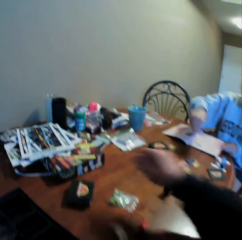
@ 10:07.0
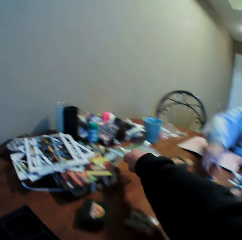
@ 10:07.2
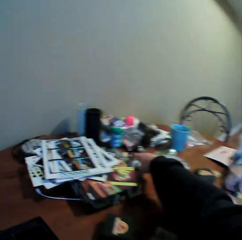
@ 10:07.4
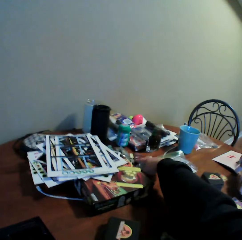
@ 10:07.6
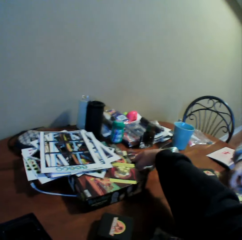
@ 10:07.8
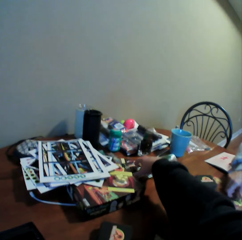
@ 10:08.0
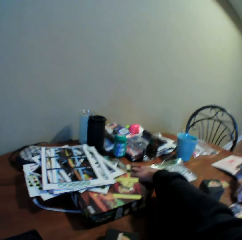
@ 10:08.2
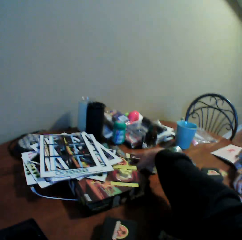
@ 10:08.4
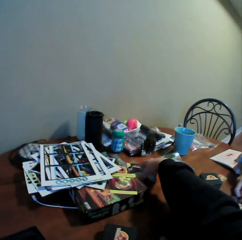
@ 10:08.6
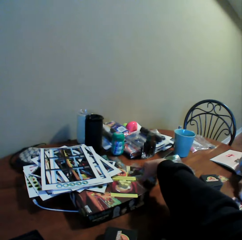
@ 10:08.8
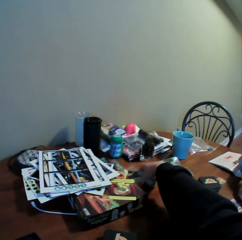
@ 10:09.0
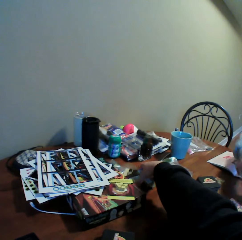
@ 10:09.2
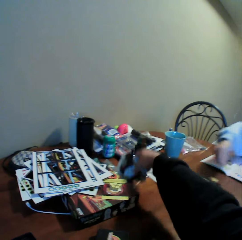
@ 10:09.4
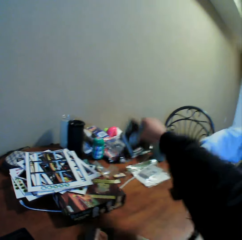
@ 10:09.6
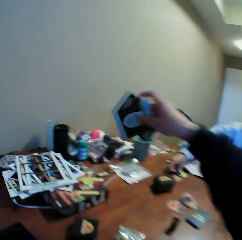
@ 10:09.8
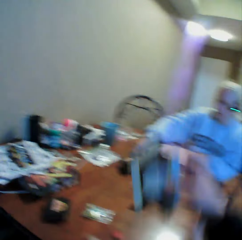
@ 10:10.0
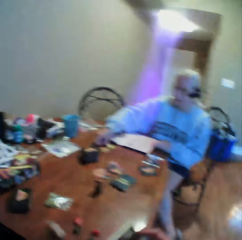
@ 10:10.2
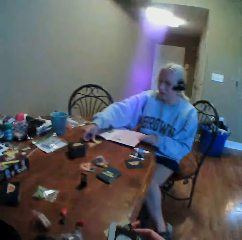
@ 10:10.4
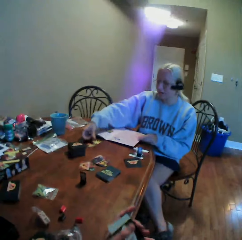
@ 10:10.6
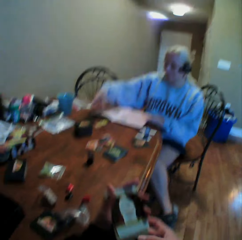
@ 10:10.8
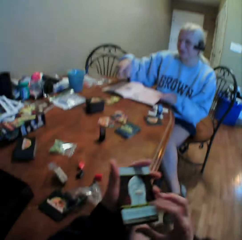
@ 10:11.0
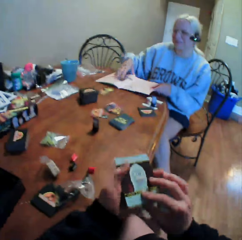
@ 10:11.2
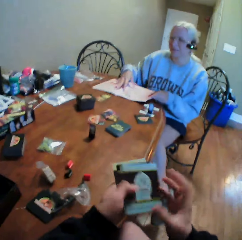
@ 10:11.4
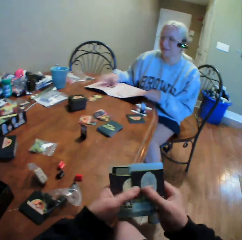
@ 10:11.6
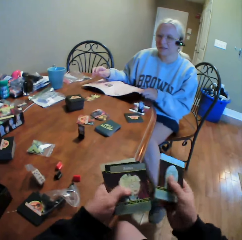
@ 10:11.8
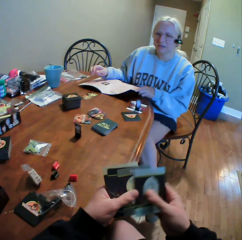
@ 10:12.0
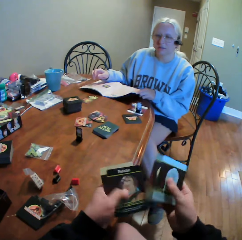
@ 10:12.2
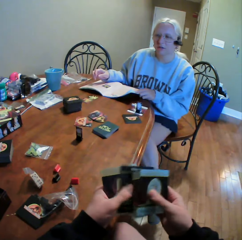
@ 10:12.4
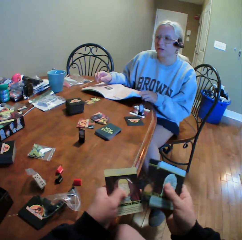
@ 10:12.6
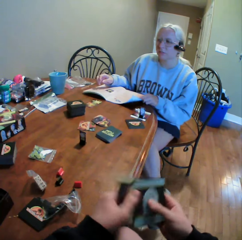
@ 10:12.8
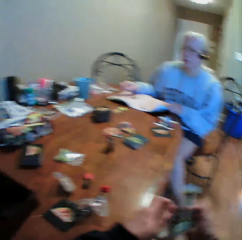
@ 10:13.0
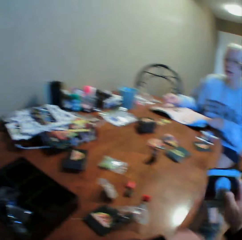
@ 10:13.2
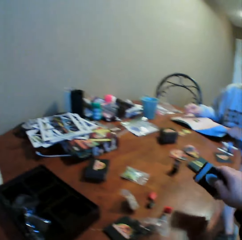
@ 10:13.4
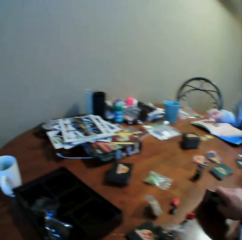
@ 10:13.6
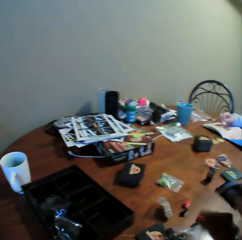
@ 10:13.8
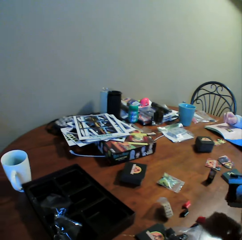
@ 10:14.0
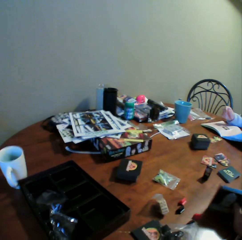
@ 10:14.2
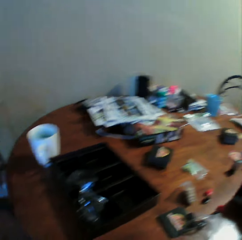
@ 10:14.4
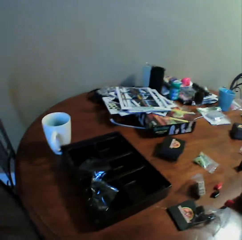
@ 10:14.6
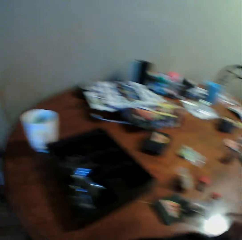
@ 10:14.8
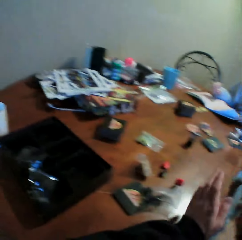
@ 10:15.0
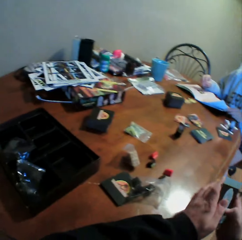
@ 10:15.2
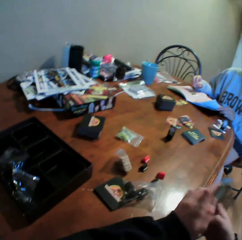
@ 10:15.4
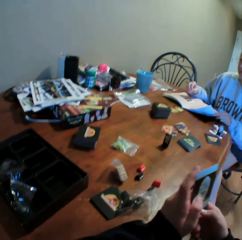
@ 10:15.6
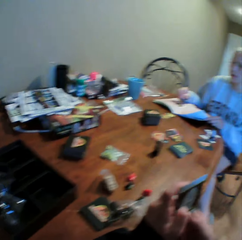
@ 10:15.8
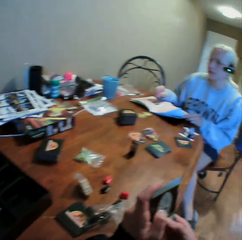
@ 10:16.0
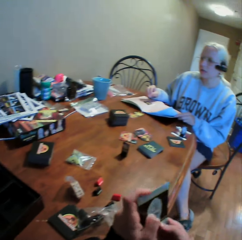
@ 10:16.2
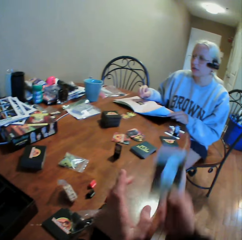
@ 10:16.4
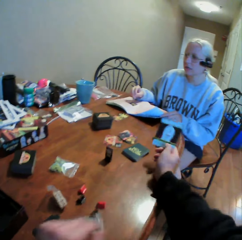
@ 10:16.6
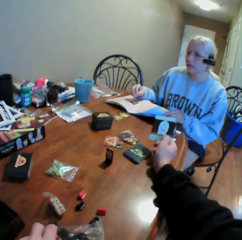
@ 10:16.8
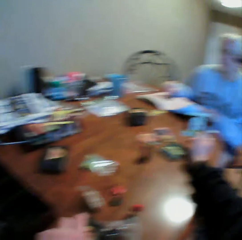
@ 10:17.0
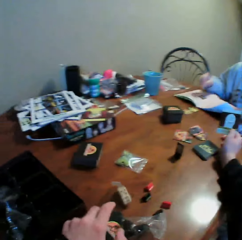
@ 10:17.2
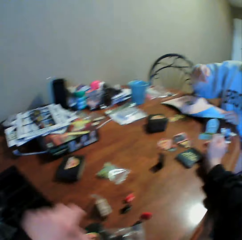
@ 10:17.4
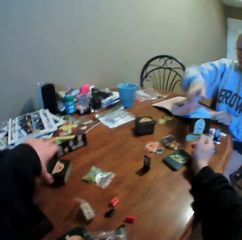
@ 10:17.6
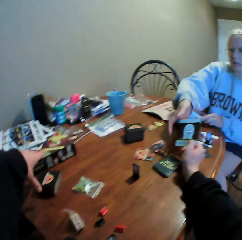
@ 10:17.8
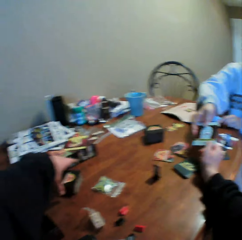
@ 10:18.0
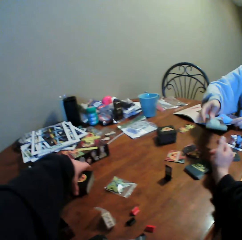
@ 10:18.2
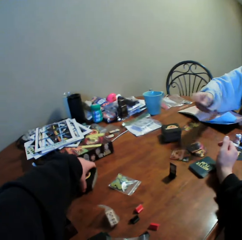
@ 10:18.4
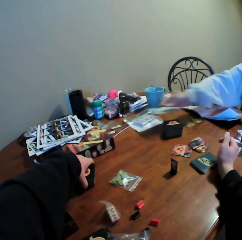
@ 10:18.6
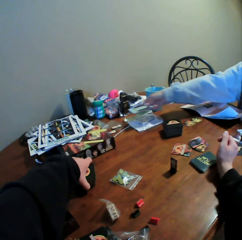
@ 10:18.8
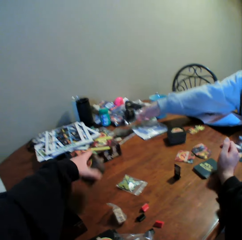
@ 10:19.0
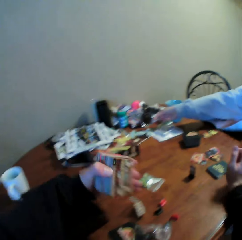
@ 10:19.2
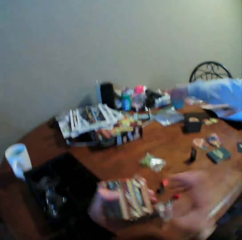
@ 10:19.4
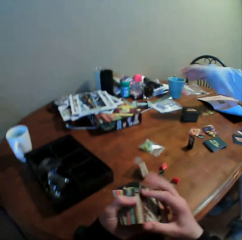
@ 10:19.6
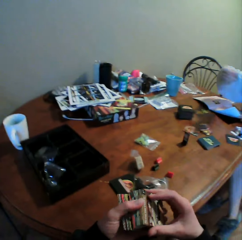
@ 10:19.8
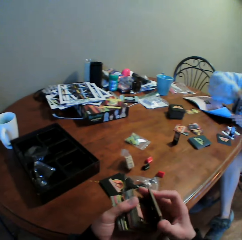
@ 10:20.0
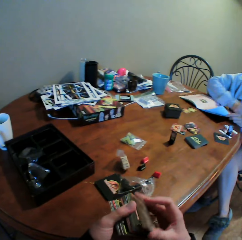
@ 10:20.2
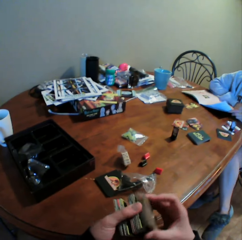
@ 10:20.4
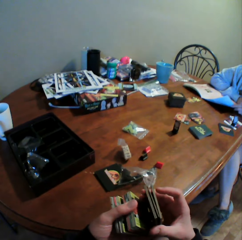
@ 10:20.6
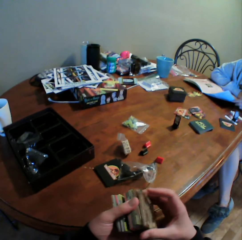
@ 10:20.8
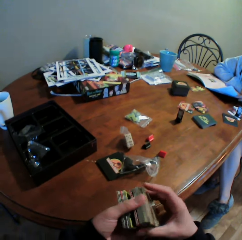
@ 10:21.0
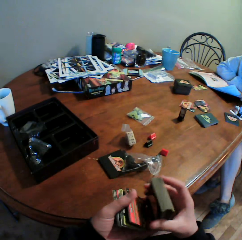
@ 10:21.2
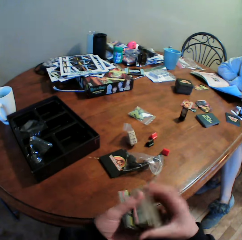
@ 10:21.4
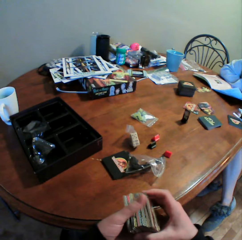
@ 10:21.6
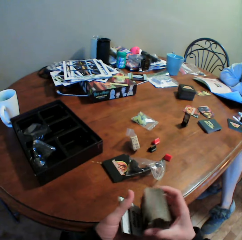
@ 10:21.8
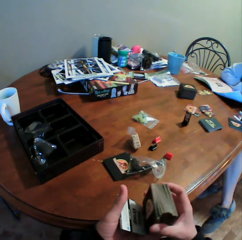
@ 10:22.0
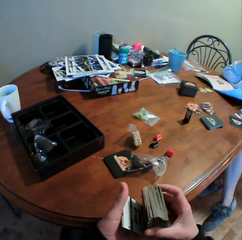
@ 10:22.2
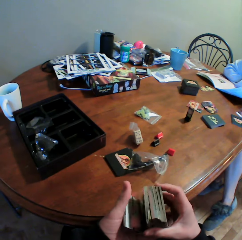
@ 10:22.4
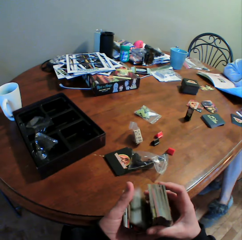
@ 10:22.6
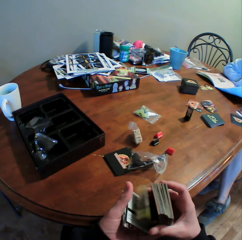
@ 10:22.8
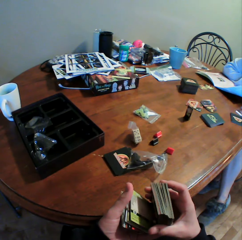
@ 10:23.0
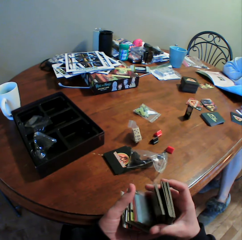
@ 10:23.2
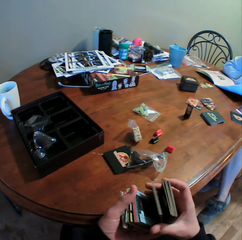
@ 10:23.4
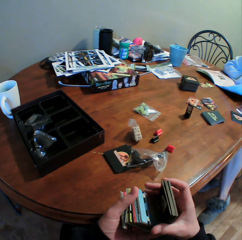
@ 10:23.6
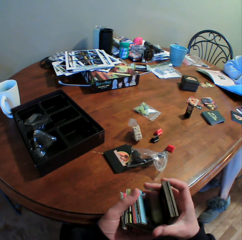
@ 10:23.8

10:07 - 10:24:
The camera wearer picks up the cards from the table. He interacts with a woman. He moves the cards in his hands and shuffles the cards. He holds the cards on the table. He holds the cards in his hands. The woman picks the cards from the camera wearer. The camera wearer hands over the cards to the woman. He picks up the cards from the table. The woman puts the cards on the table. The camera wearer holds the playing cards. He moves the cards on the table.

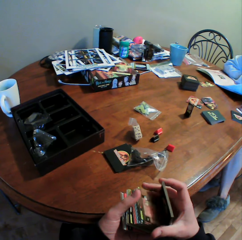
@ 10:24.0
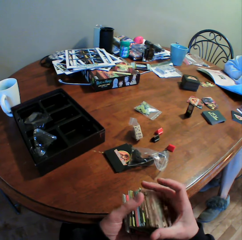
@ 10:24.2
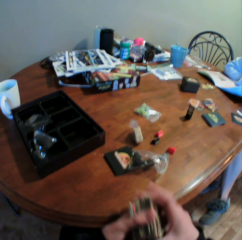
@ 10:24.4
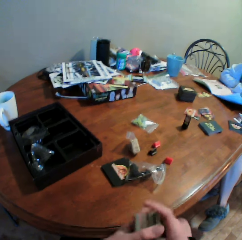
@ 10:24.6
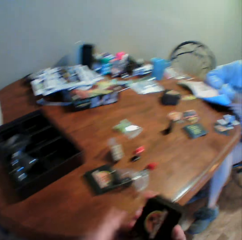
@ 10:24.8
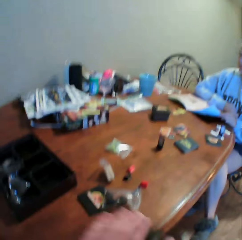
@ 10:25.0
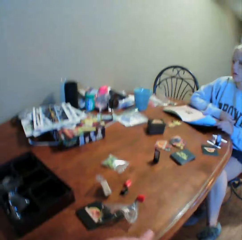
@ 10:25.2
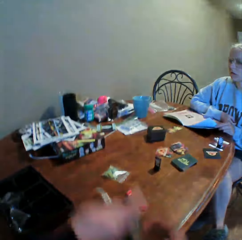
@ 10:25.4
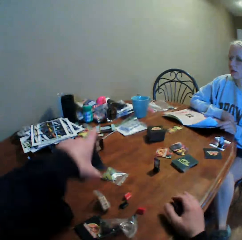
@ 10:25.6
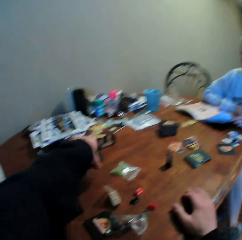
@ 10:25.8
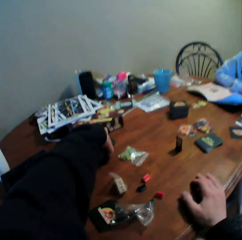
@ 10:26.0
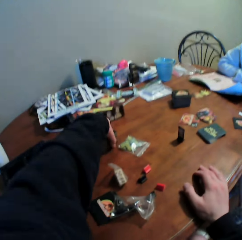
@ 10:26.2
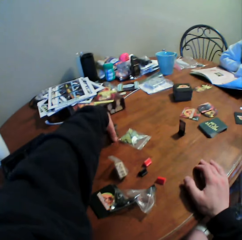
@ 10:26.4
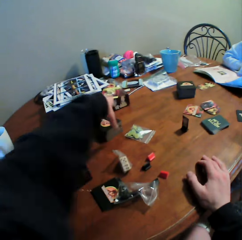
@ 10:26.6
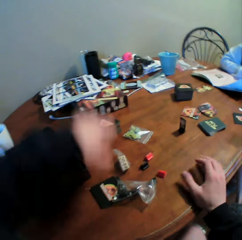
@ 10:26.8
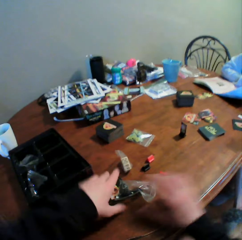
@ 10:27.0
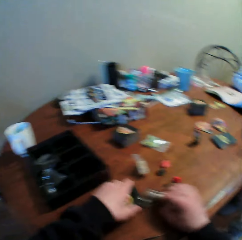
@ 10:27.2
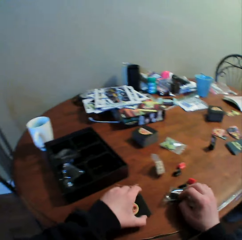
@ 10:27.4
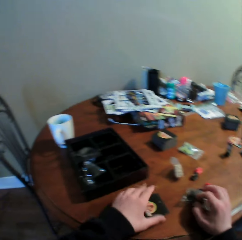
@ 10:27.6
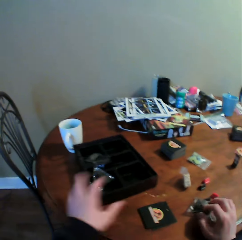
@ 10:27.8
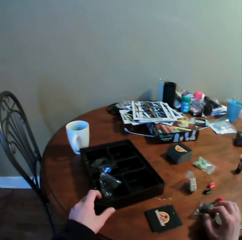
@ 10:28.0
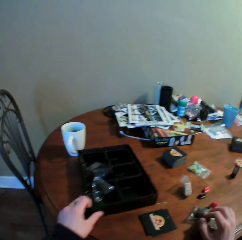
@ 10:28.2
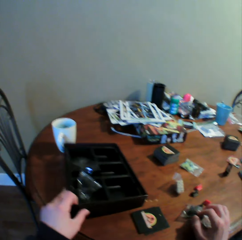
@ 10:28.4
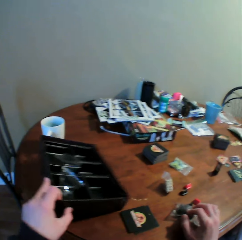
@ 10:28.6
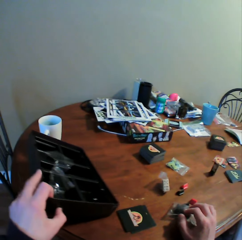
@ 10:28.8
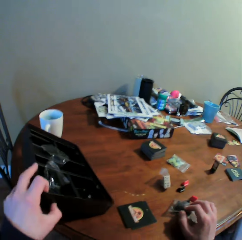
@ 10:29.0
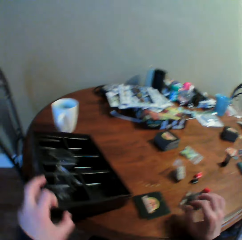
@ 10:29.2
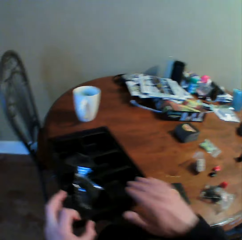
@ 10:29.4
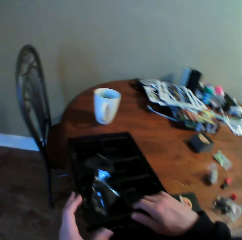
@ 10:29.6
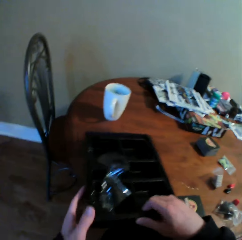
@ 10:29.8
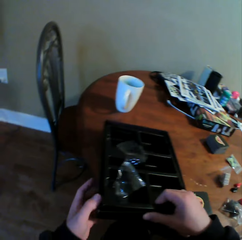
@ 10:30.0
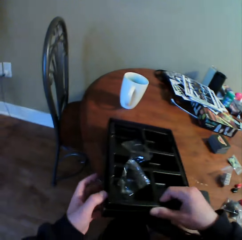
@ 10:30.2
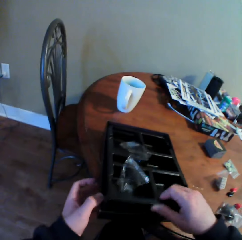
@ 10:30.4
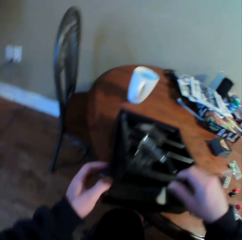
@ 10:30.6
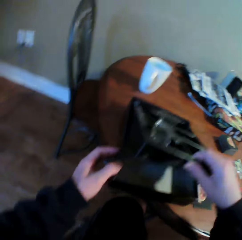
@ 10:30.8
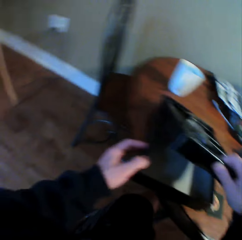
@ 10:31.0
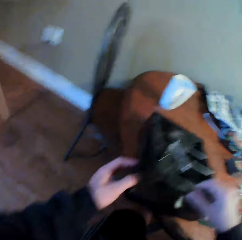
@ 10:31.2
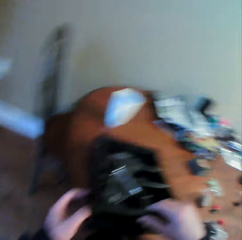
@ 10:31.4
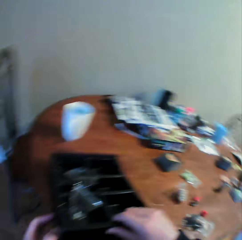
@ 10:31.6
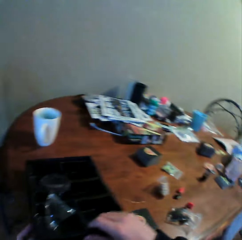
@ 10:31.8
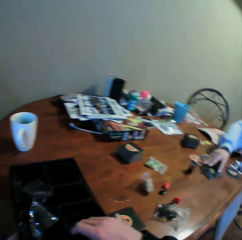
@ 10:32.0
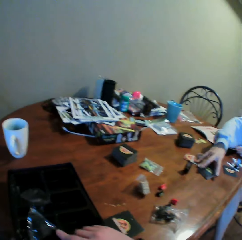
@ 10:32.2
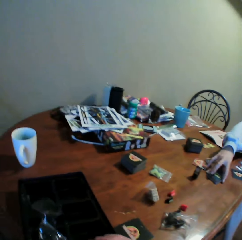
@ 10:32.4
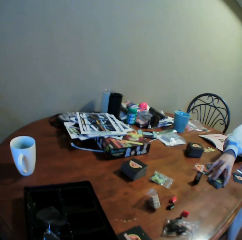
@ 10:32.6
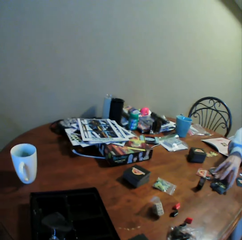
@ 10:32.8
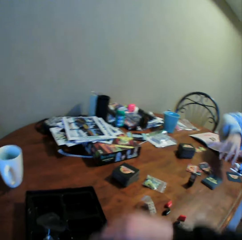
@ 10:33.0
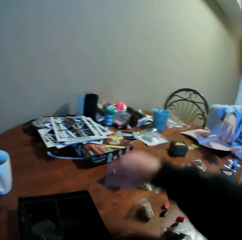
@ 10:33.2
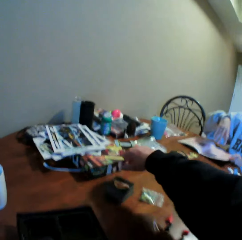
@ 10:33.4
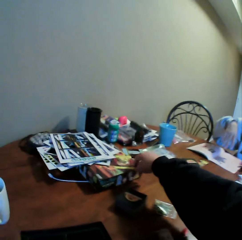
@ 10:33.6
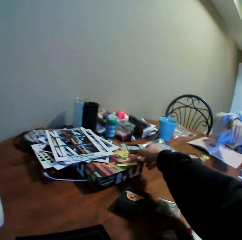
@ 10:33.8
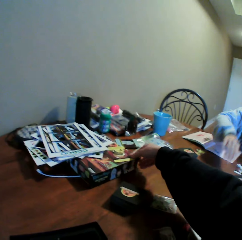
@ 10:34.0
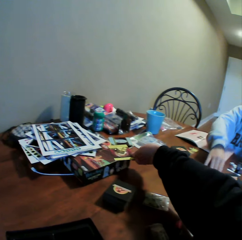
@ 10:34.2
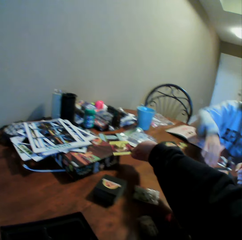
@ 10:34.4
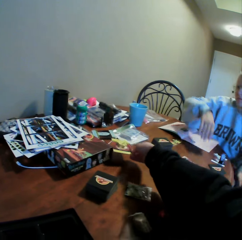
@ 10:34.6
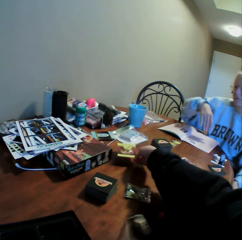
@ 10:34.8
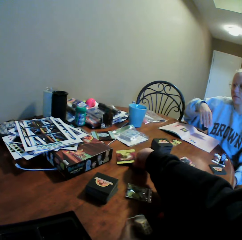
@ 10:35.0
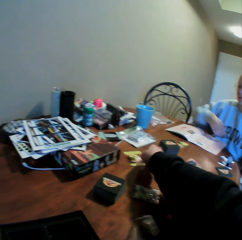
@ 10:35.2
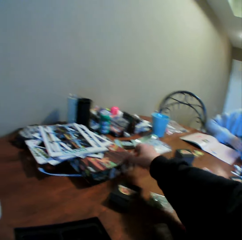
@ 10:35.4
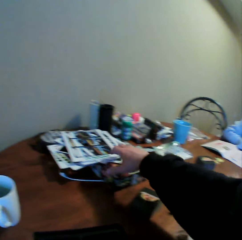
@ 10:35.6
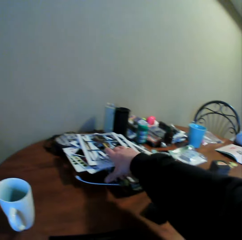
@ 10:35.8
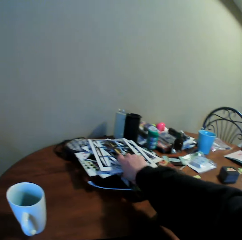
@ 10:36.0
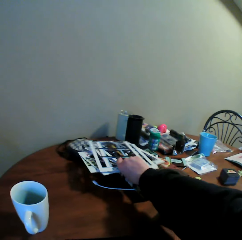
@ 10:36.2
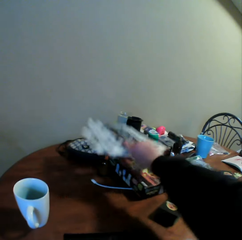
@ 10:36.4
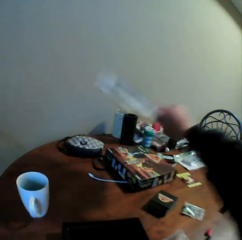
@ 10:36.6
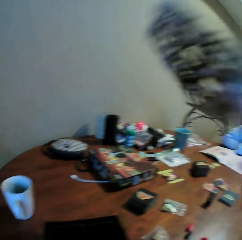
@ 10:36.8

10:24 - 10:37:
The camera wearer puts the cards on the table. They move the cards on the table. They move the tray on the table. They pick up a storage box. They interact with a woman. They move the card on the table.
